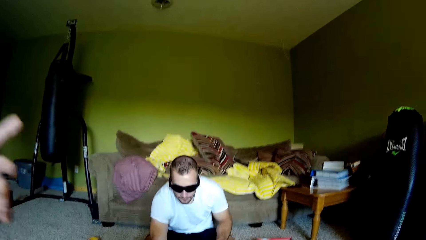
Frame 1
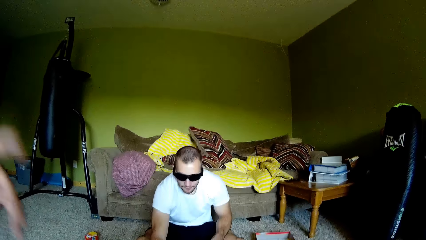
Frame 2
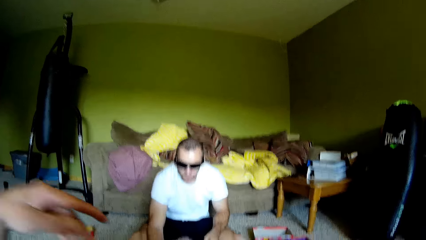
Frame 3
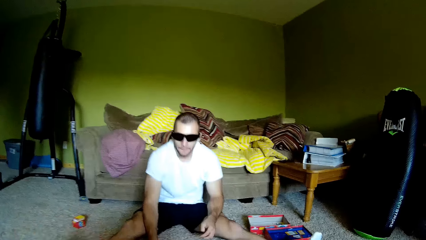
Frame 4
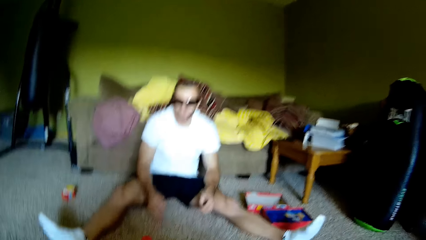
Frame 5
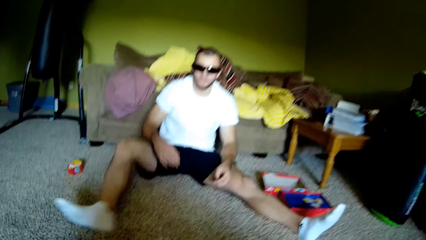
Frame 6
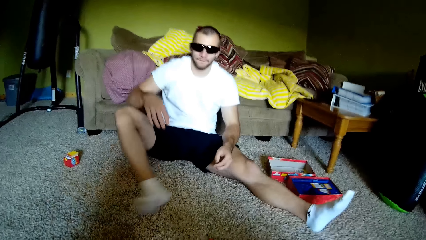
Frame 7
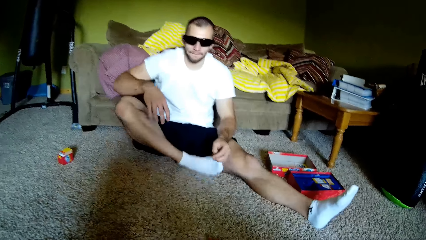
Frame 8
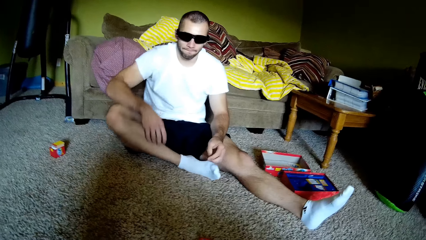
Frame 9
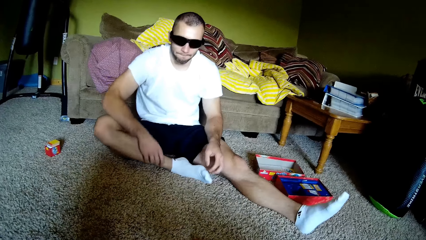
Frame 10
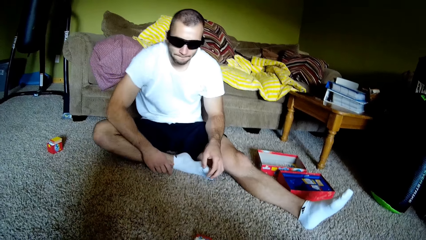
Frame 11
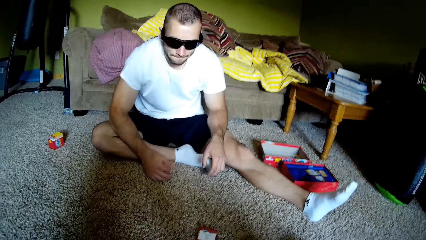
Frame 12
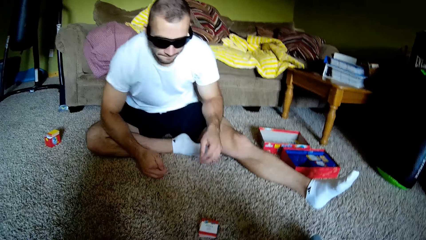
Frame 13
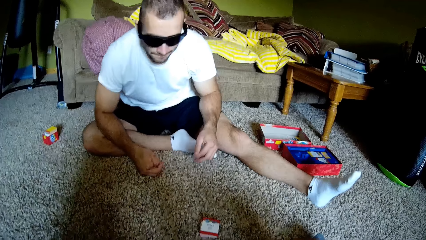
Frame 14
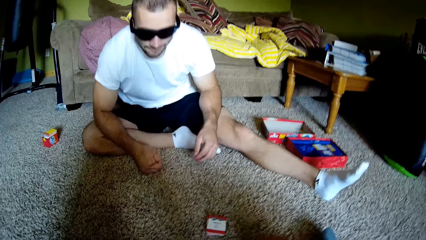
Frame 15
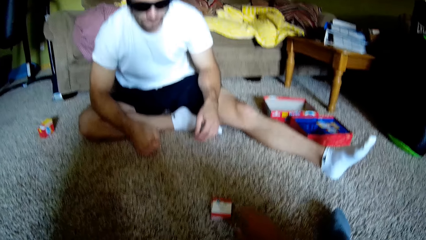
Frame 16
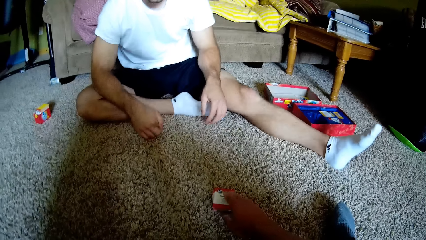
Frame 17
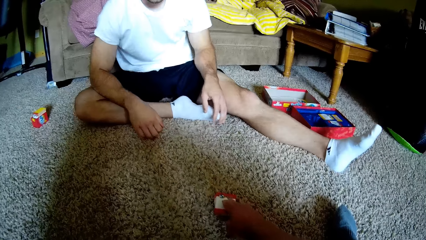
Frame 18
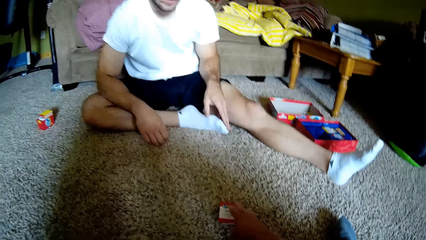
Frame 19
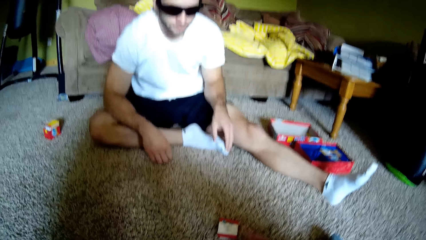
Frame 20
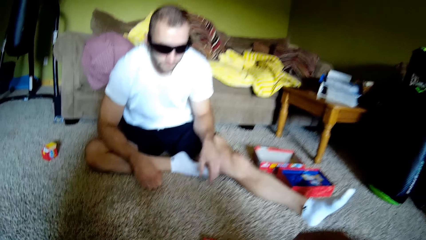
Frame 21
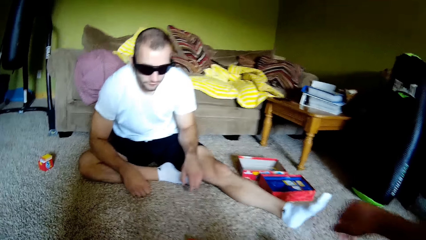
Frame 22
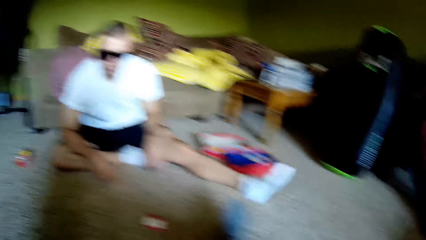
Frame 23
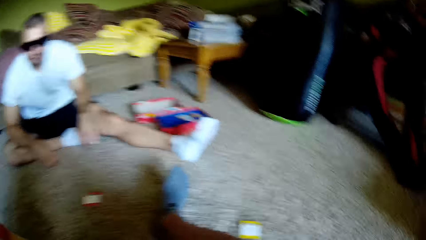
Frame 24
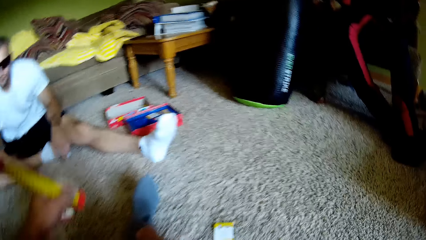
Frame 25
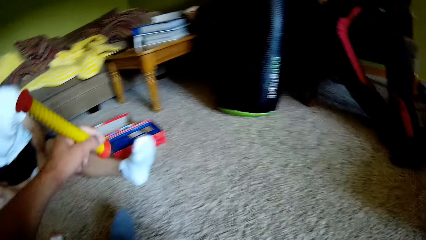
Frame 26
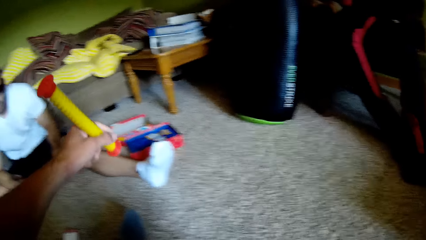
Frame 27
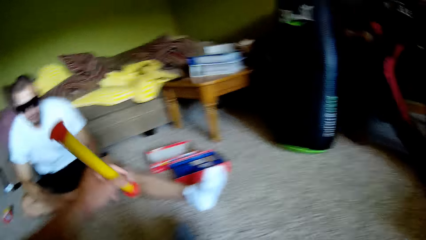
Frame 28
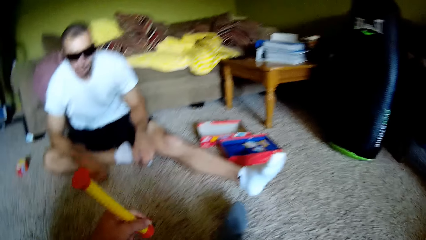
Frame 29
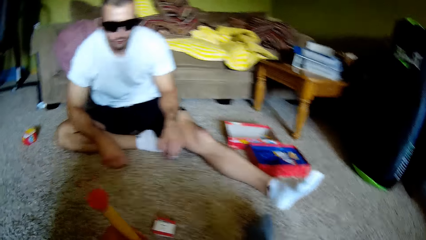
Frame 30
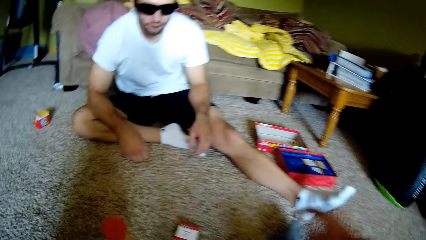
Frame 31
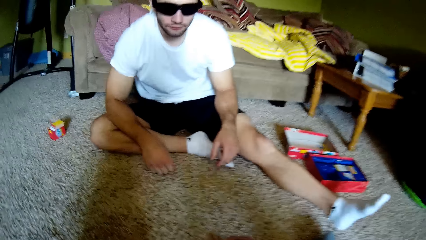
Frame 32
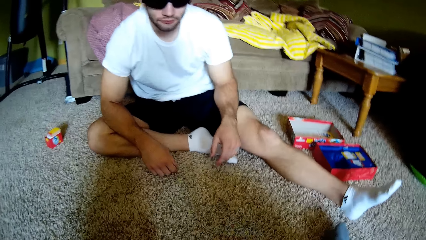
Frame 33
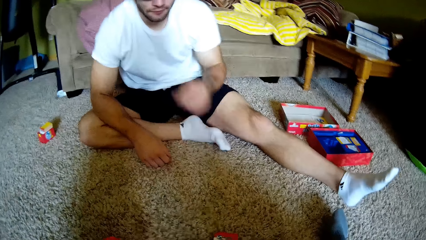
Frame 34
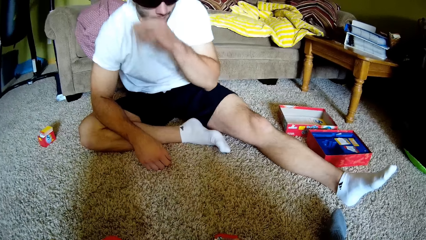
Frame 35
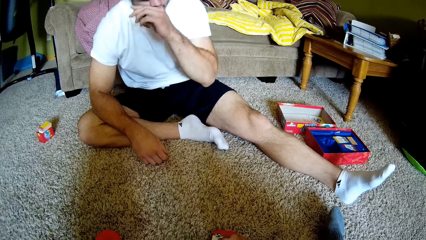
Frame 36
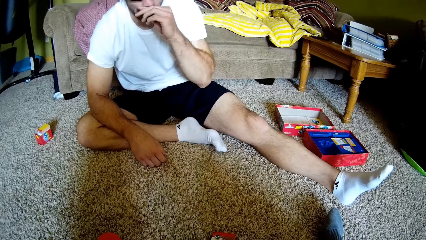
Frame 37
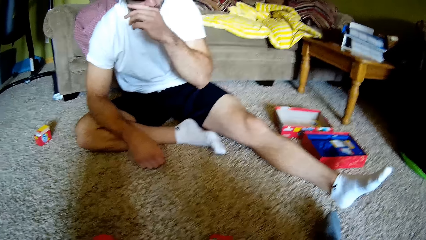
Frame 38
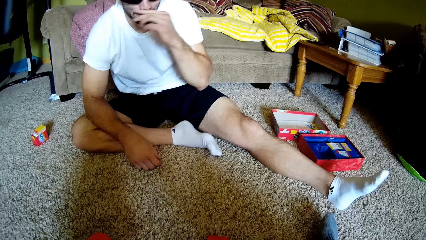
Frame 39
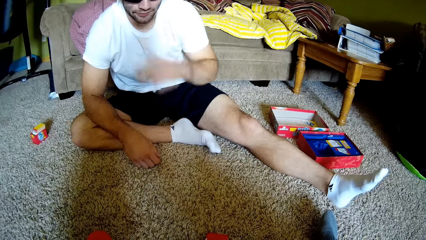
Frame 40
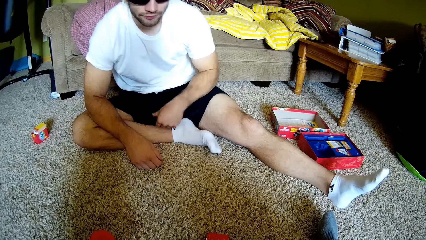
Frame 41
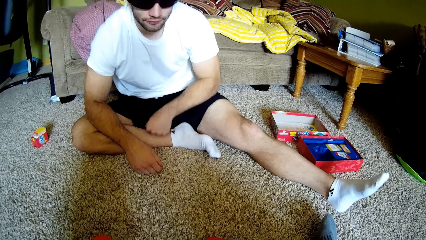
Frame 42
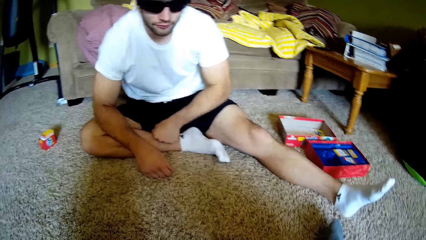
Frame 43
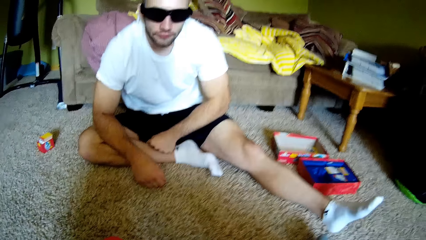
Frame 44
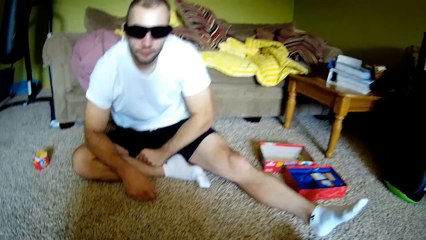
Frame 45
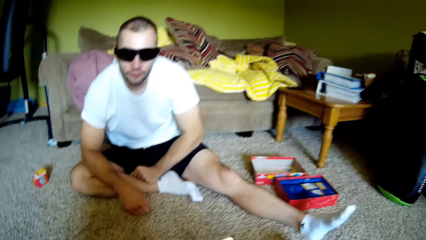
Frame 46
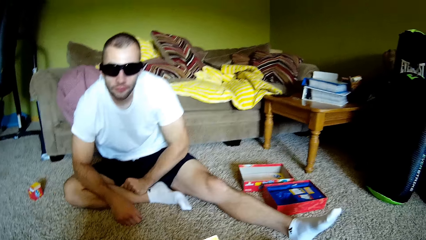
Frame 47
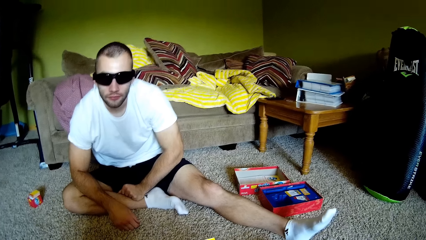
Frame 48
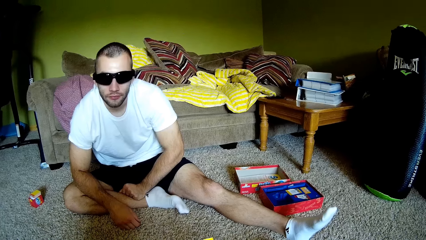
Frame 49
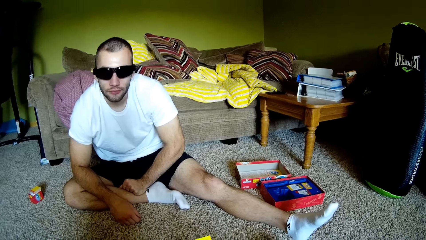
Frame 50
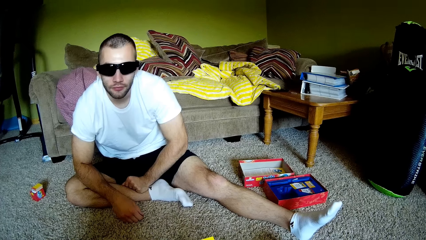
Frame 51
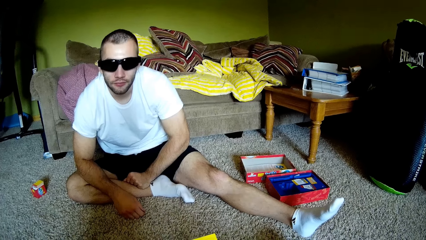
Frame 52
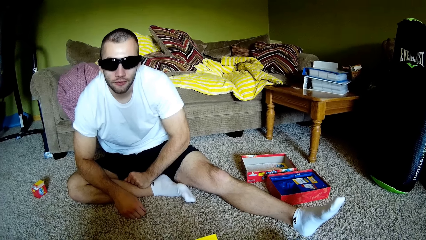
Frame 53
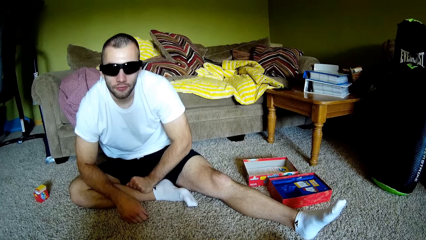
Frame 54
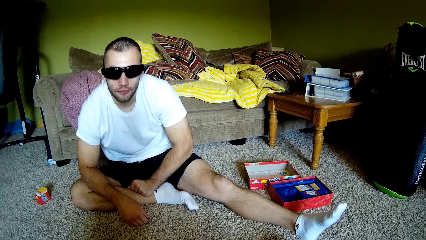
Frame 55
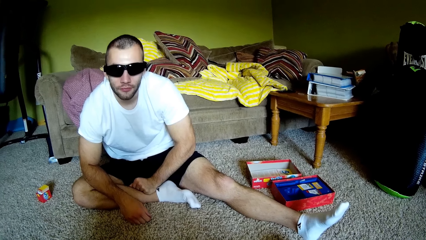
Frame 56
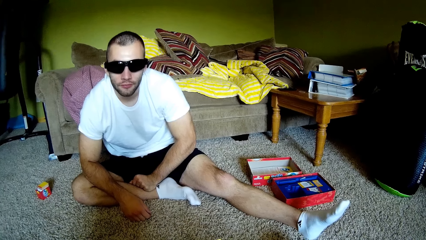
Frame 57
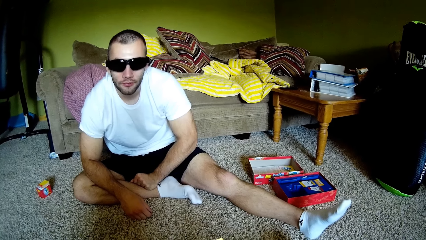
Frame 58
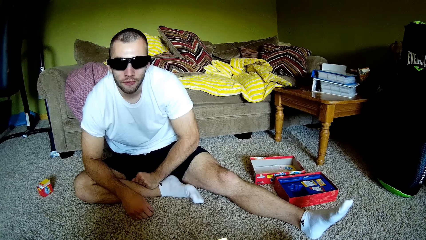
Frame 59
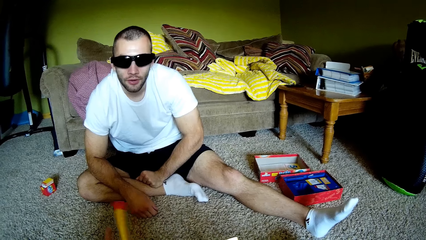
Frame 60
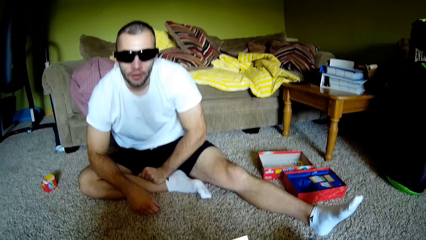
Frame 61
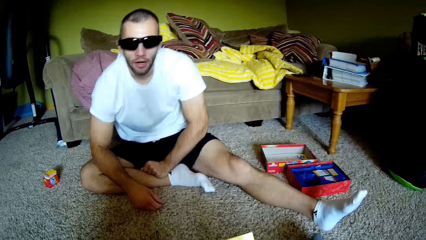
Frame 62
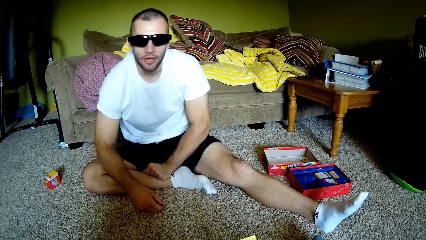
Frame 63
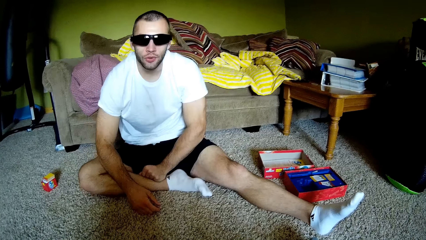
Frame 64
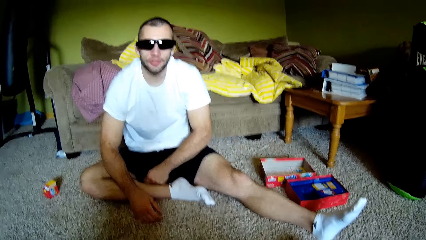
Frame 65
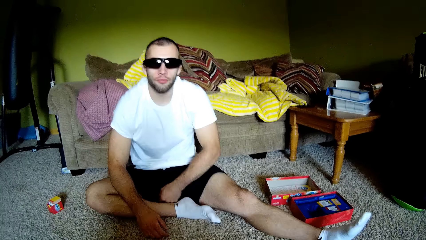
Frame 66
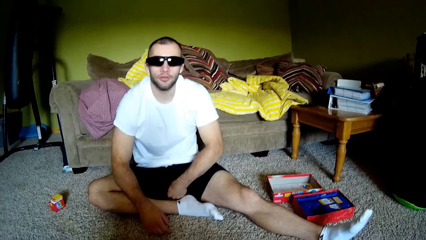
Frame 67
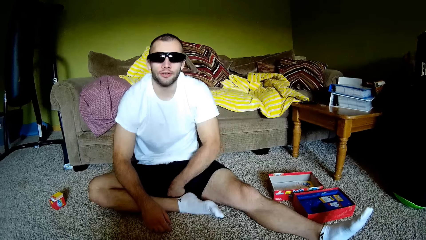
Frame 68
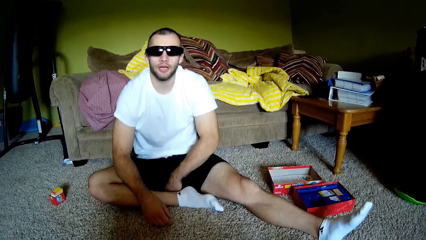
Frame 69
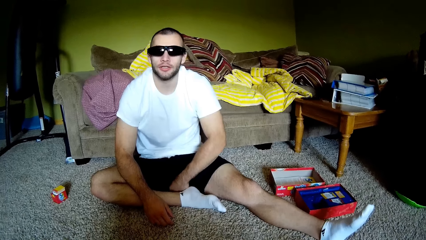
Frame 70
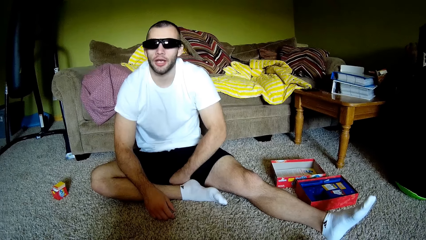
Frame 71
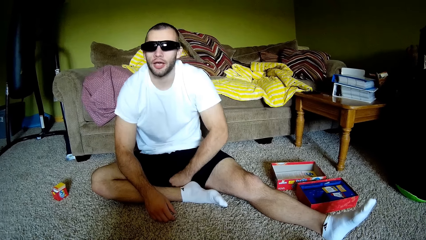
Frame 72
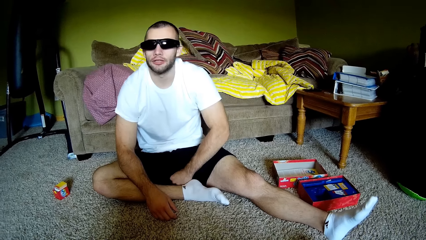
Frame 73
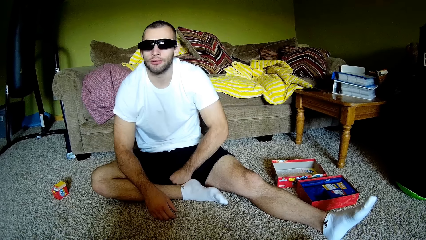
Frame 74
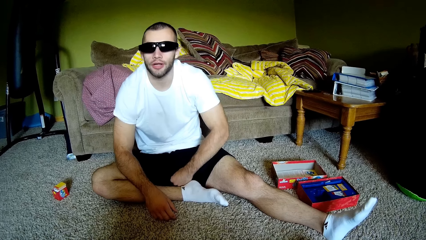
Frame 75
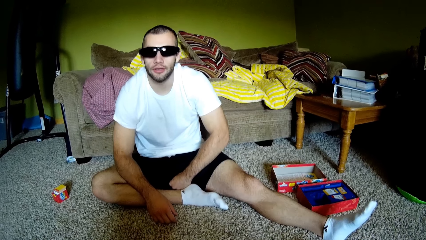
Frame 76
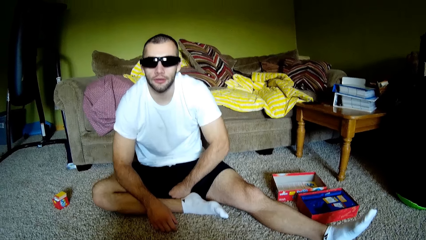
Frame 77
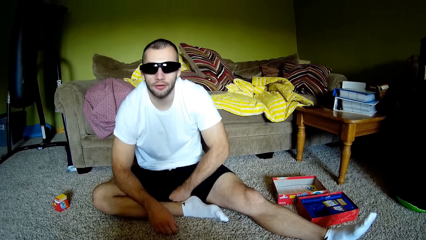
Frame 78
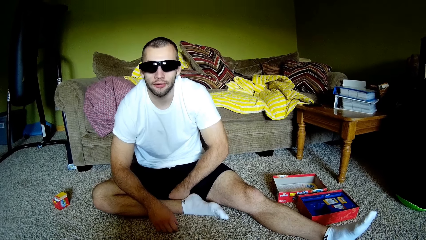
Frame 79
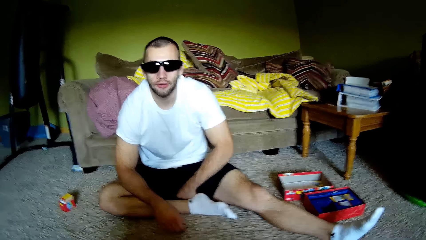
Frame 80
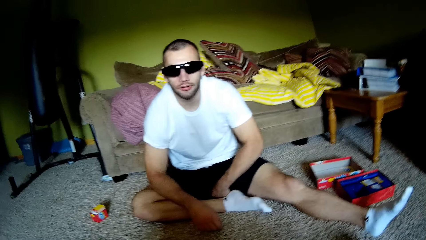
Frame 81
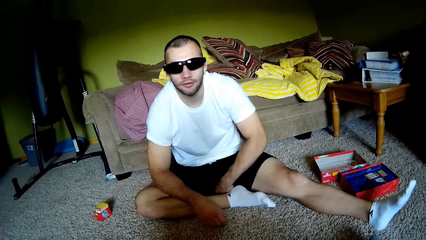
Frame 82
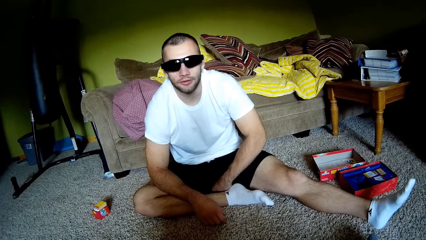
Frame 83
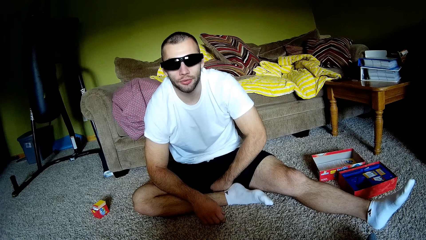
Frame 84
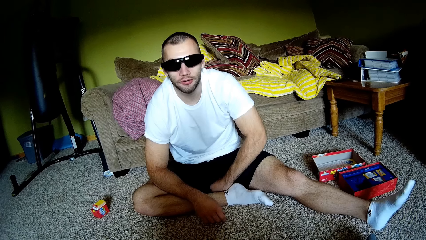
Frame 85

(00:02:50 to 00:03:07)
The camera wearer raises a hand. A man folds one leg. The camera wearer touches the cards. They look around. They hold a plastic magic staff. They stretch the hand. The man rubs the nose. The camera wearer picks up a card. The man drops the hand. The camera wearer looks around.
